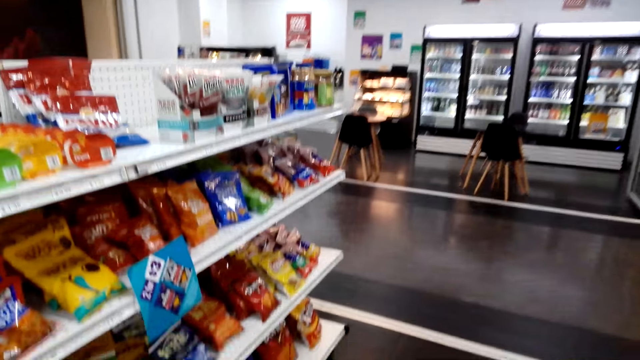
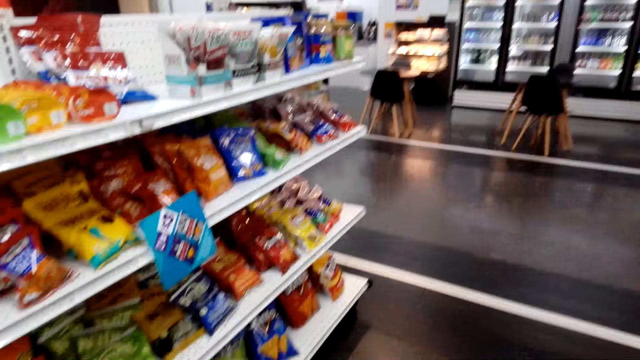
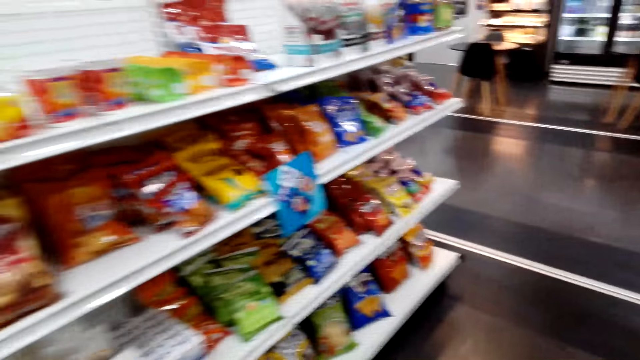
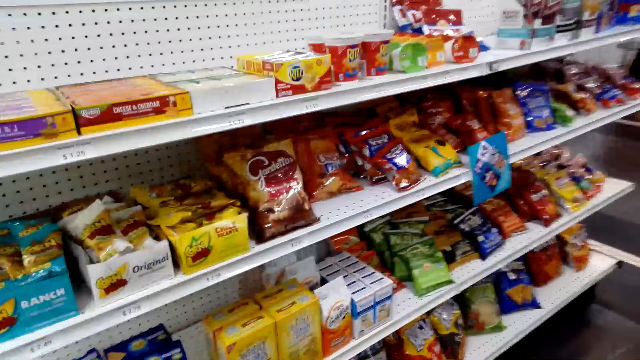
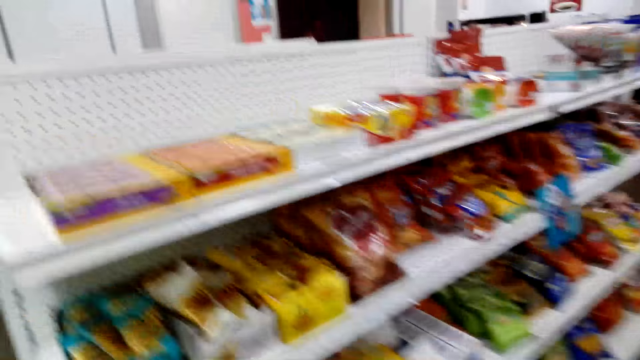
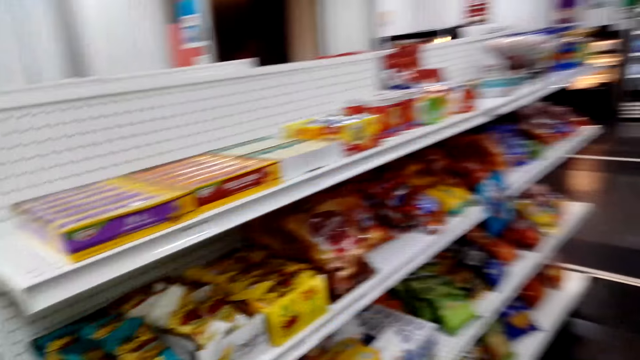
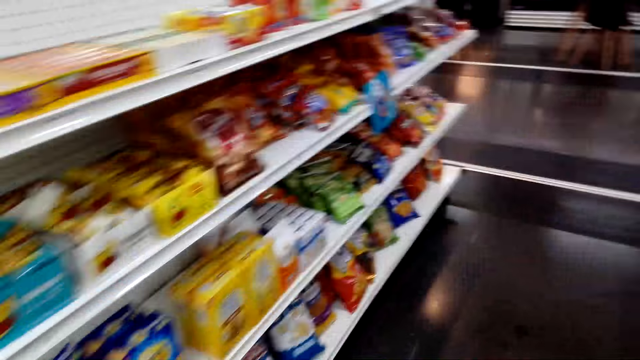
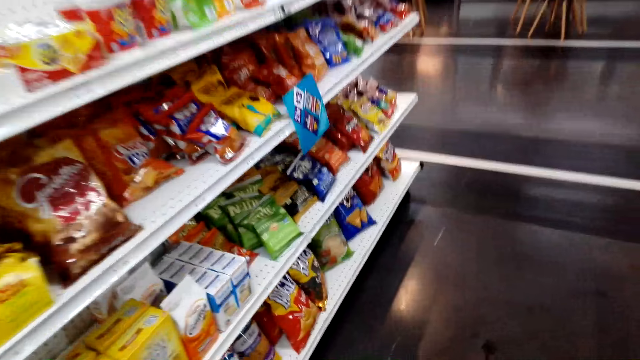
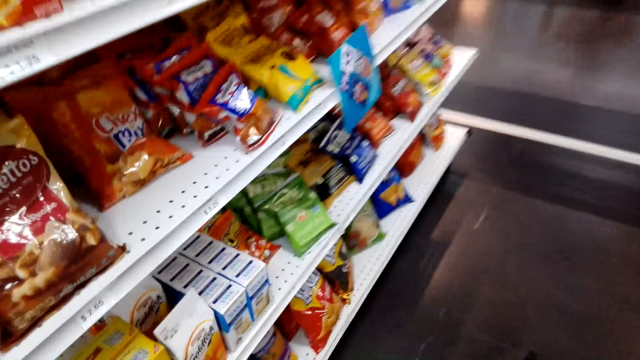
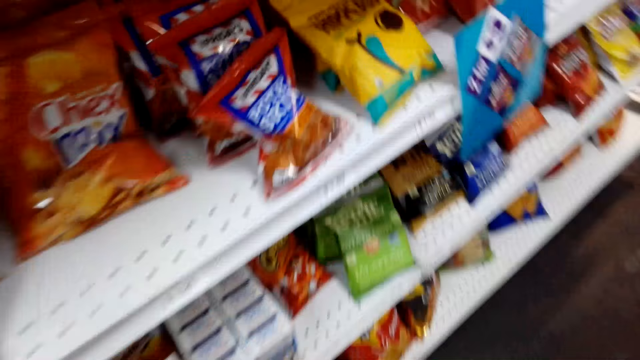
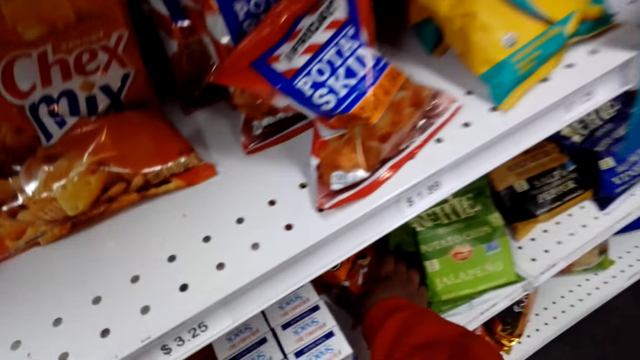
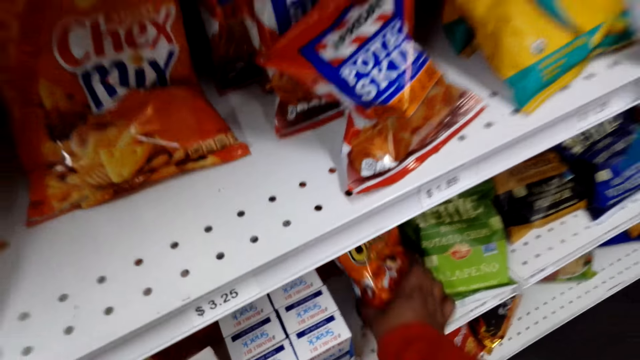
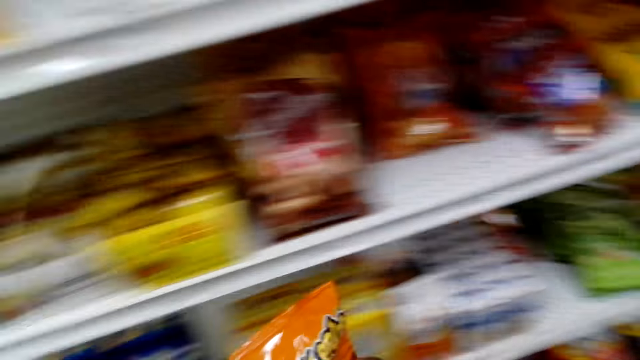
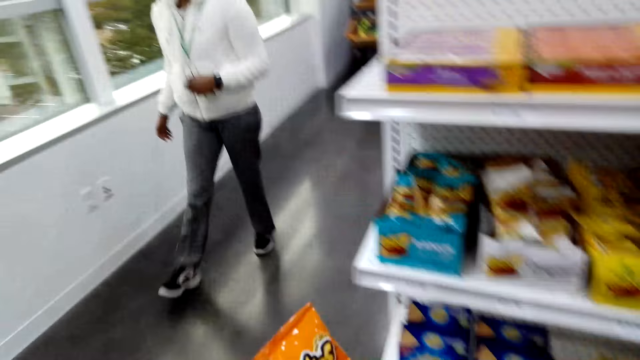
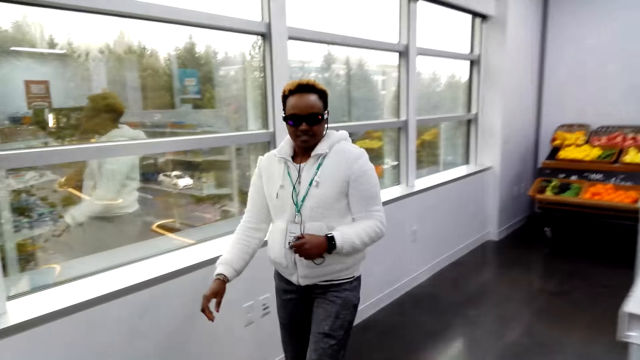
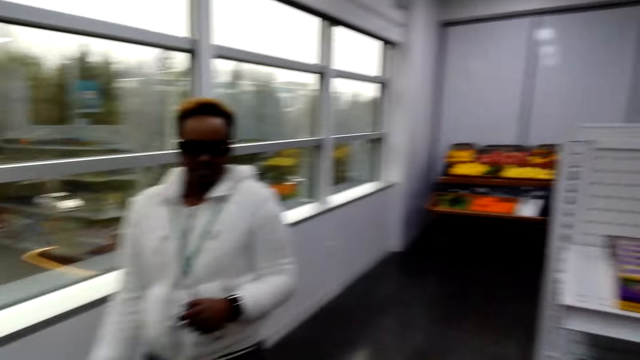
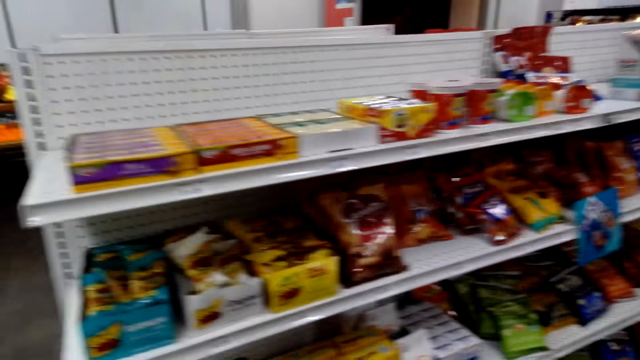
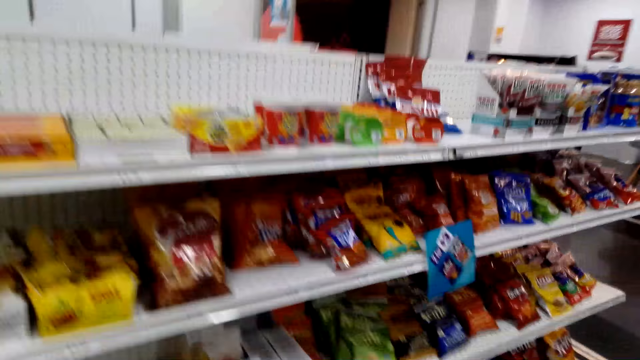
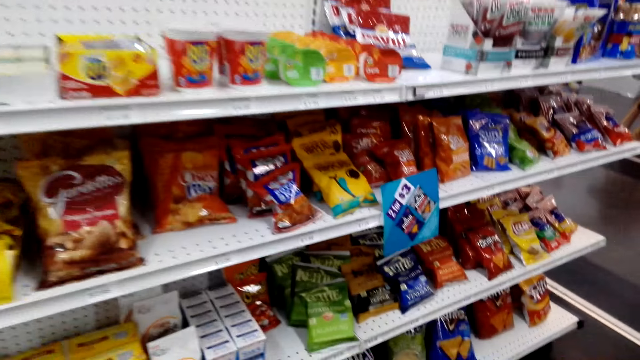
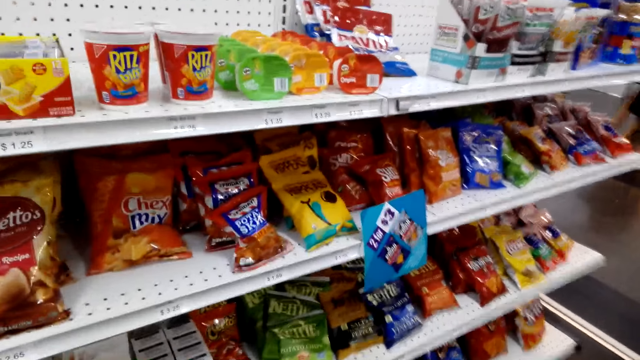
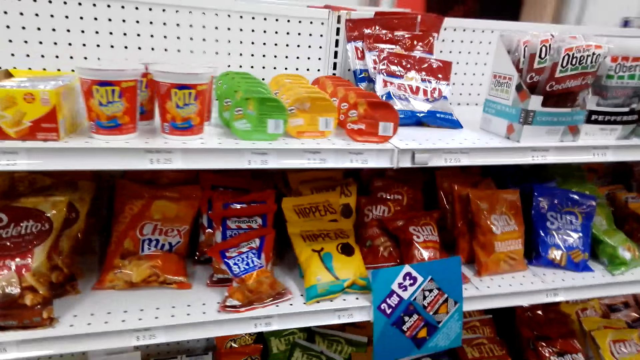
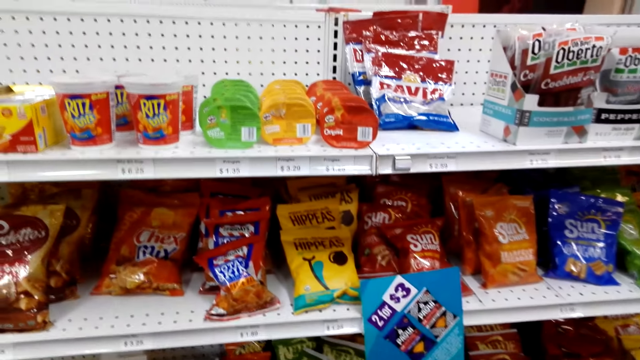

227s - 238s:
The camera wearer picks the cheetos or chilies from the shelf. They walk around.

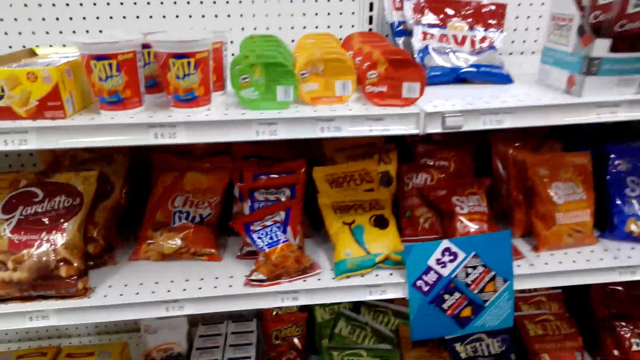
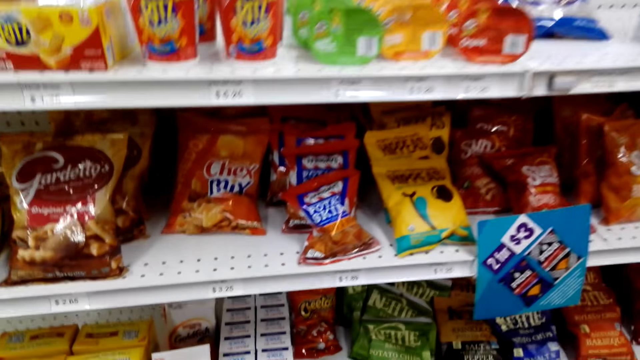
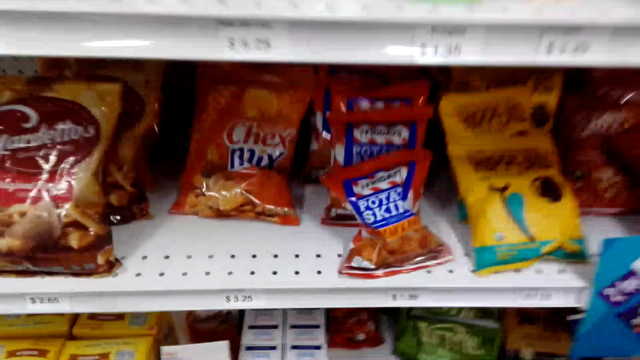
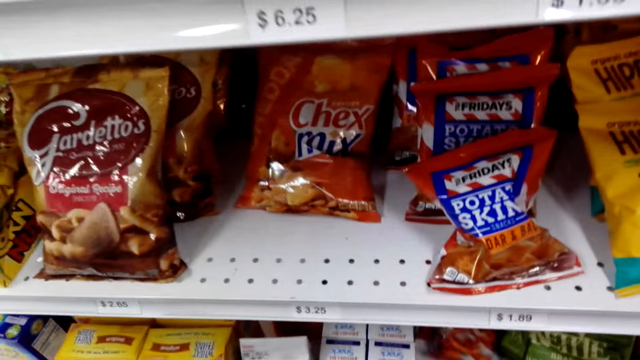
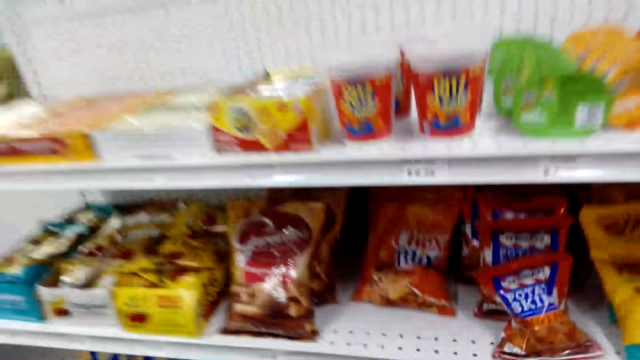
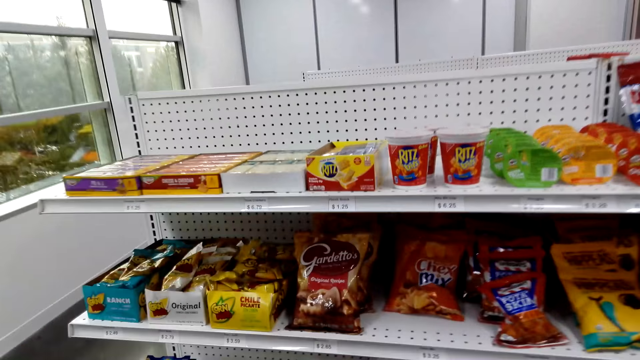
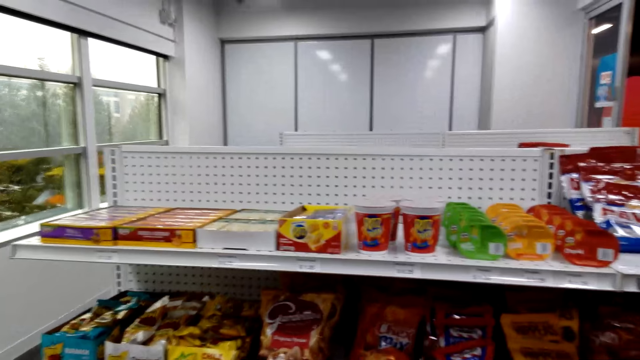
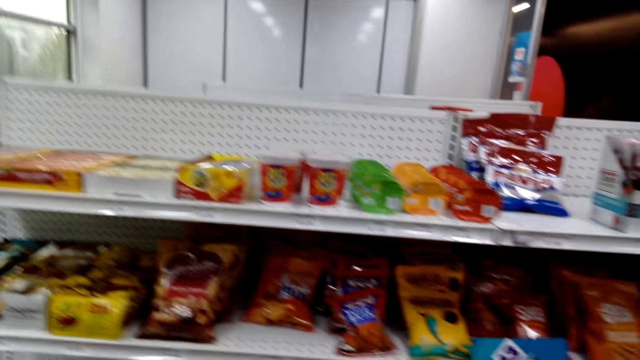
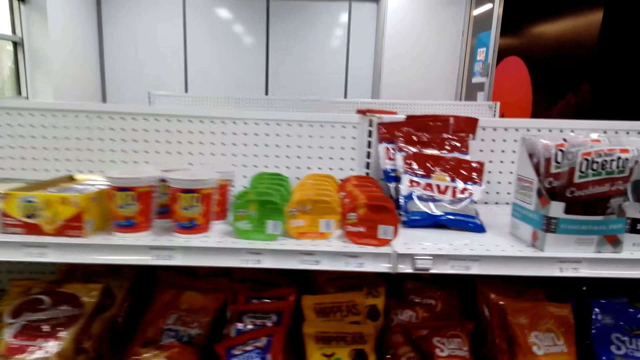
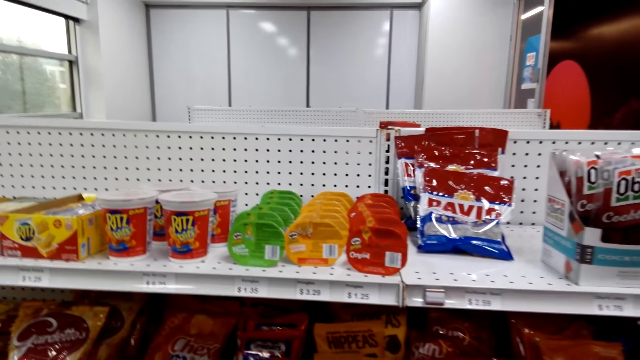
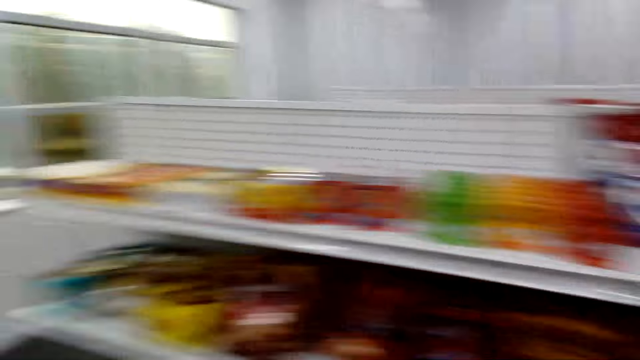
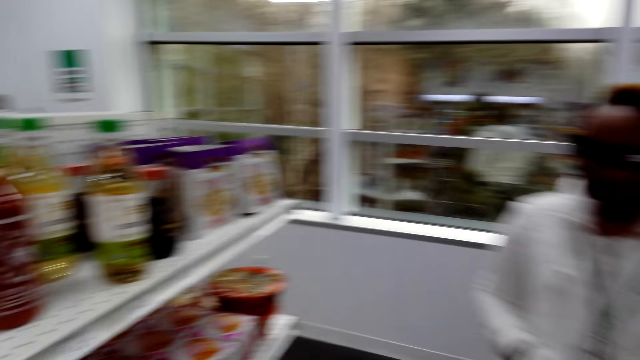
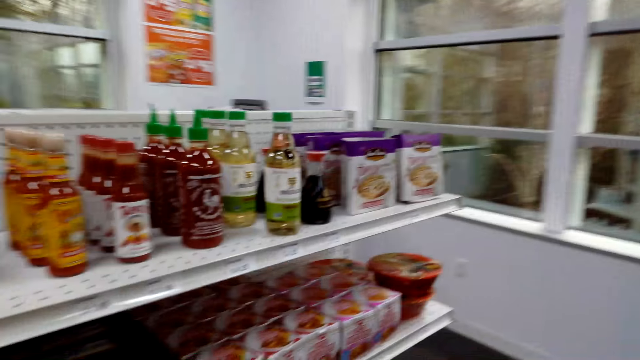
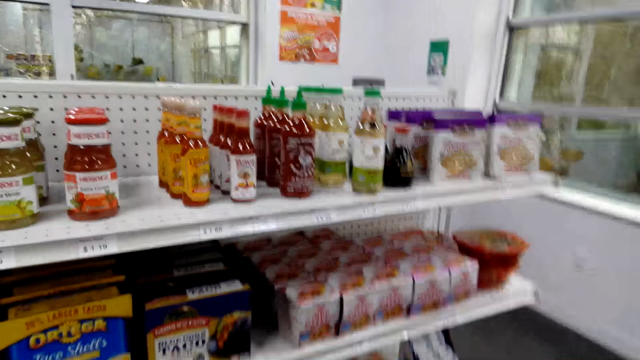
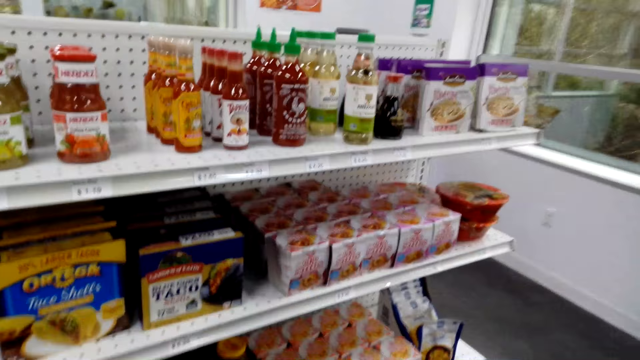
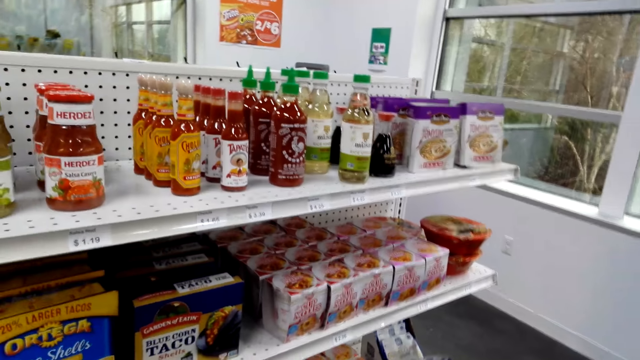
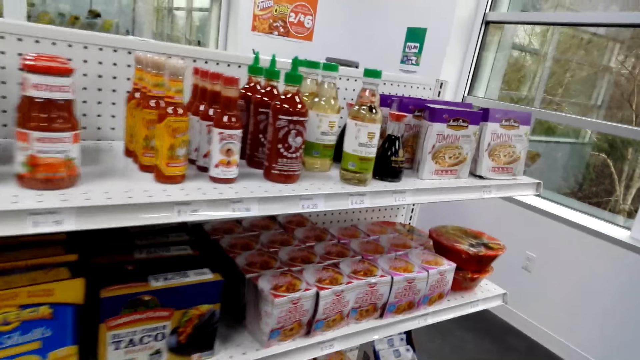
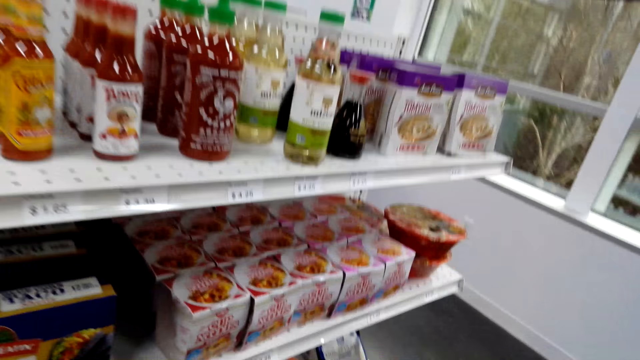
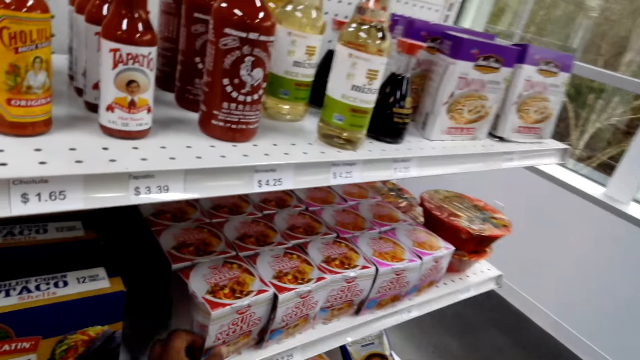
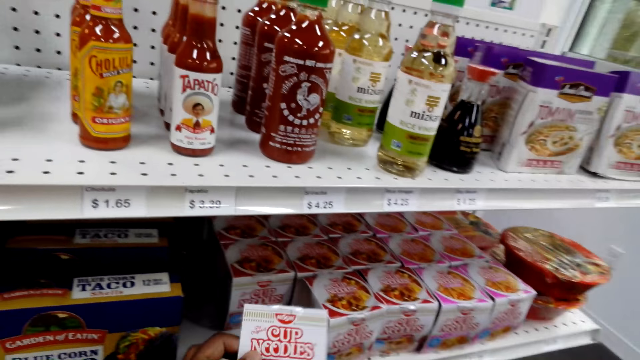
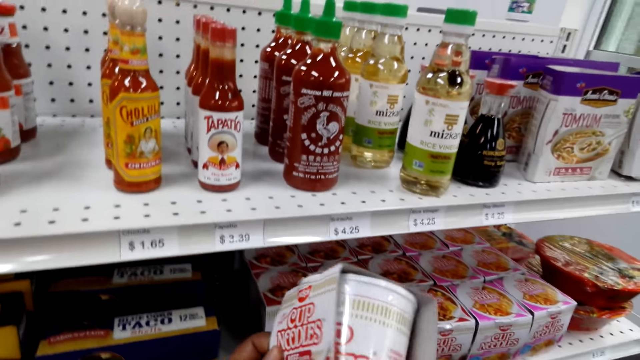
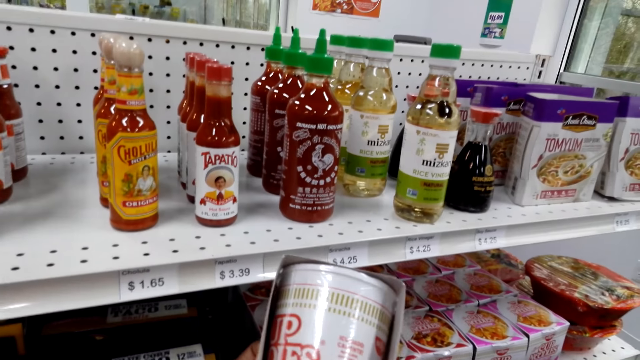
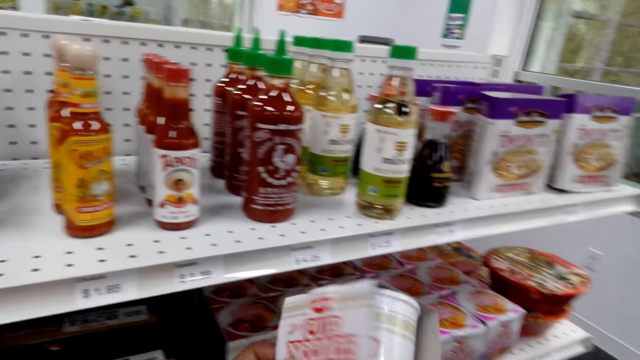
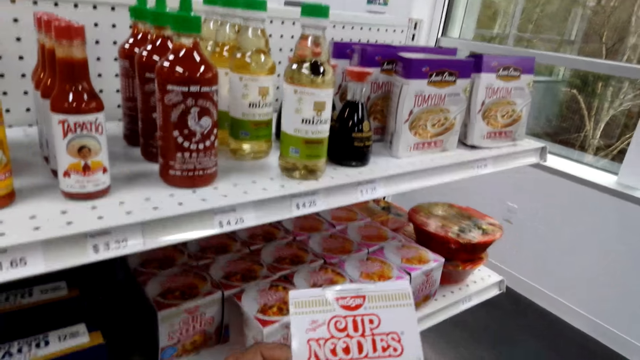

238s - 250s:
The camera wearer returns the cheetos on the shelf. They pick other chilies. They look around the store. They pick the cup noodles.
